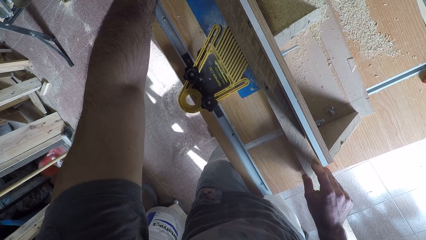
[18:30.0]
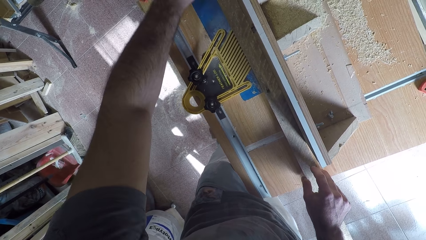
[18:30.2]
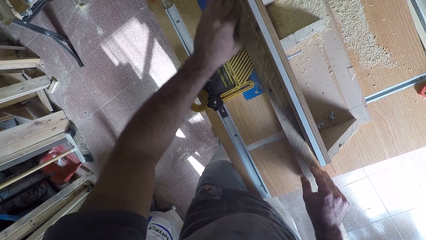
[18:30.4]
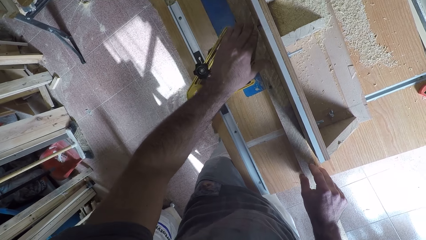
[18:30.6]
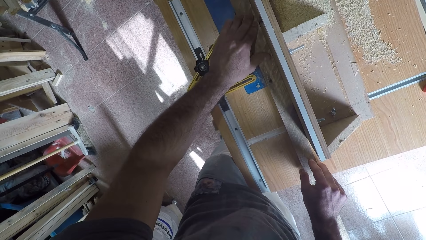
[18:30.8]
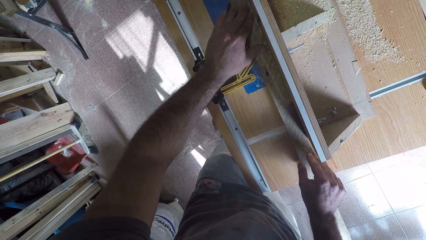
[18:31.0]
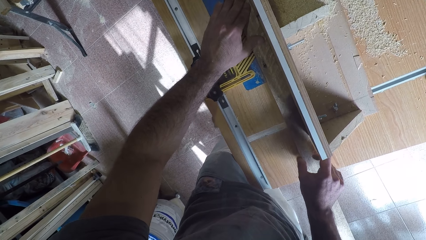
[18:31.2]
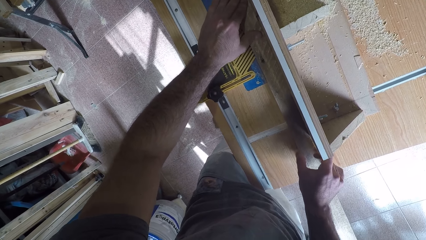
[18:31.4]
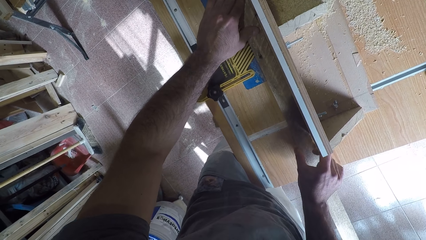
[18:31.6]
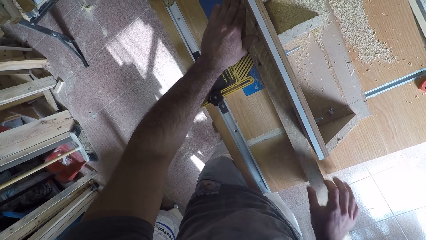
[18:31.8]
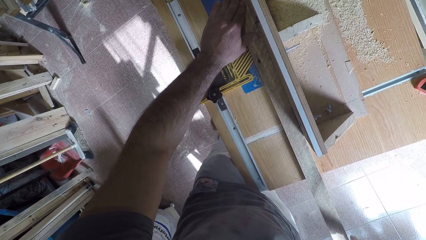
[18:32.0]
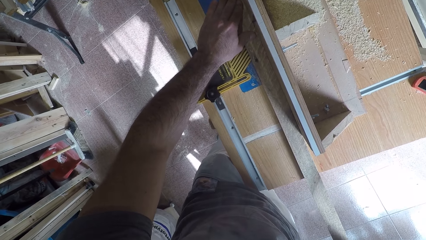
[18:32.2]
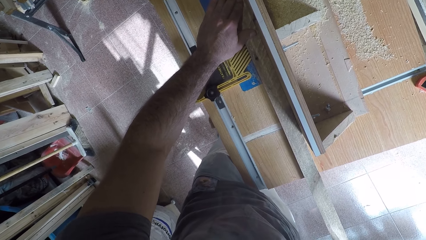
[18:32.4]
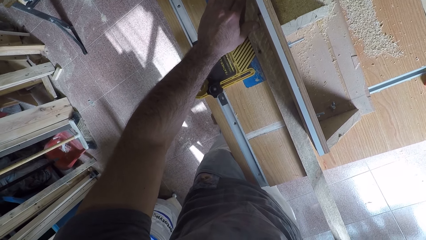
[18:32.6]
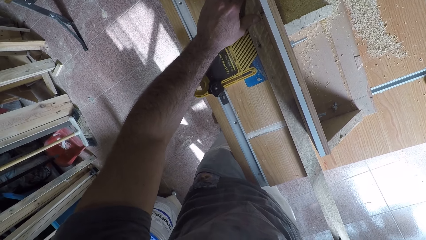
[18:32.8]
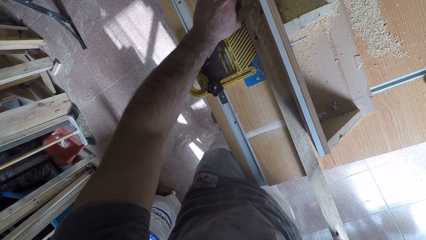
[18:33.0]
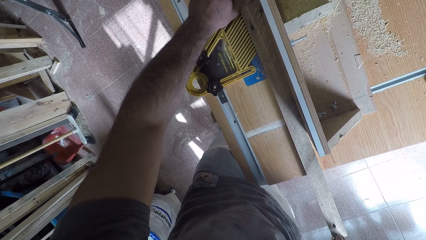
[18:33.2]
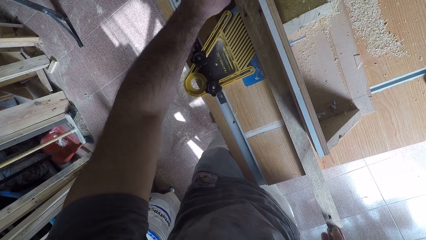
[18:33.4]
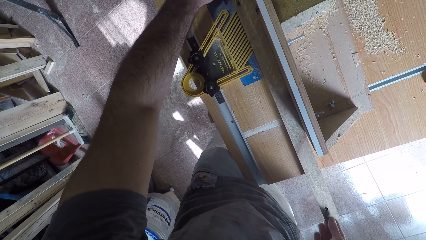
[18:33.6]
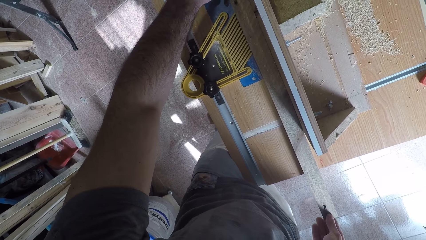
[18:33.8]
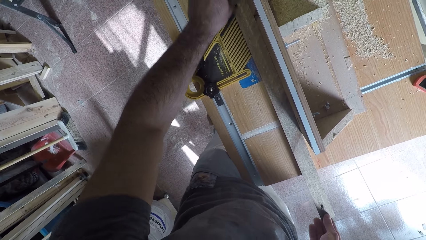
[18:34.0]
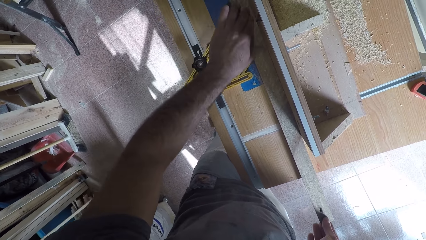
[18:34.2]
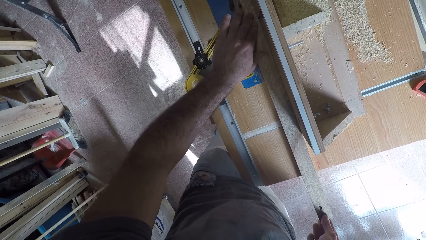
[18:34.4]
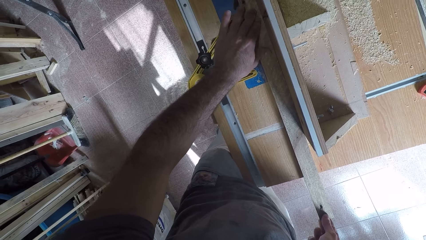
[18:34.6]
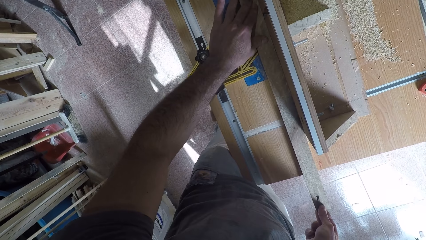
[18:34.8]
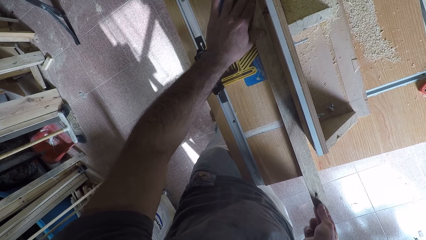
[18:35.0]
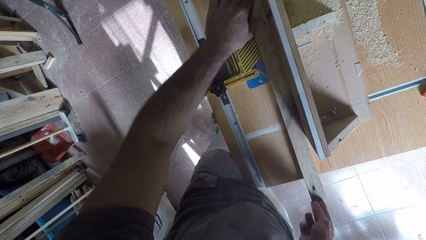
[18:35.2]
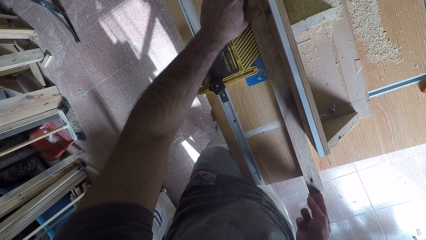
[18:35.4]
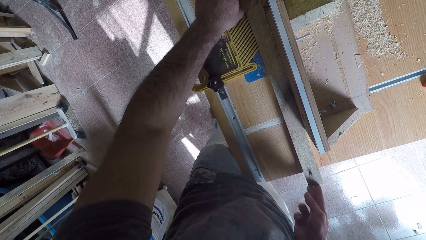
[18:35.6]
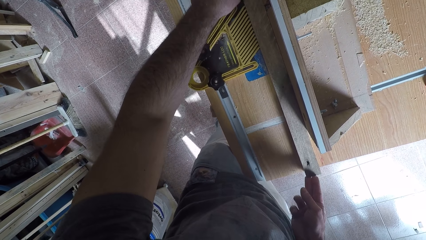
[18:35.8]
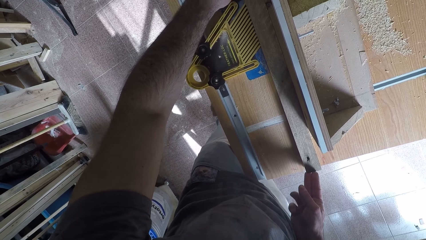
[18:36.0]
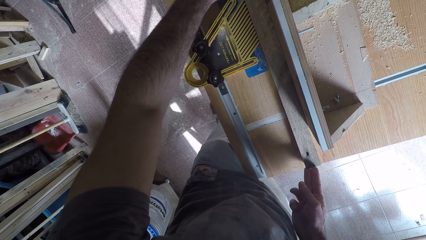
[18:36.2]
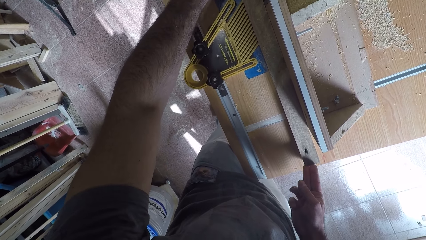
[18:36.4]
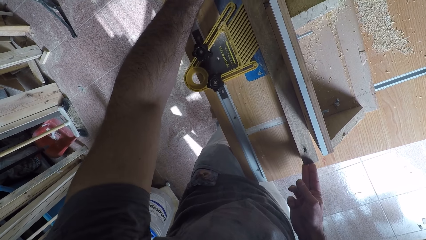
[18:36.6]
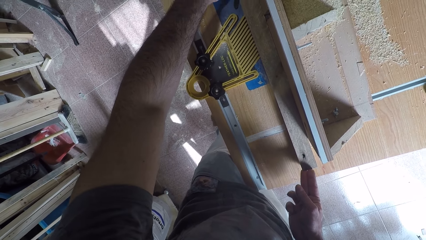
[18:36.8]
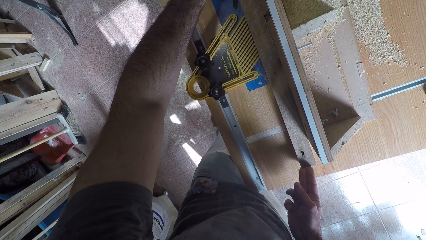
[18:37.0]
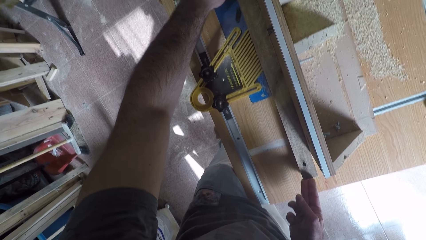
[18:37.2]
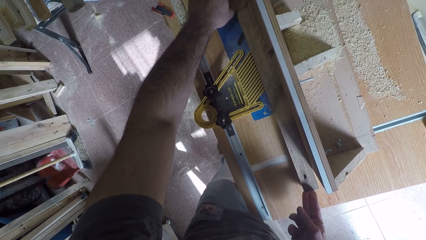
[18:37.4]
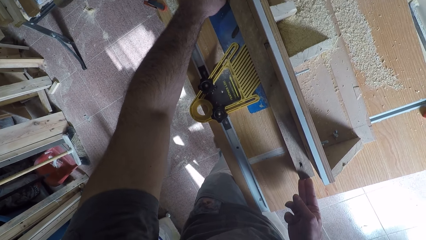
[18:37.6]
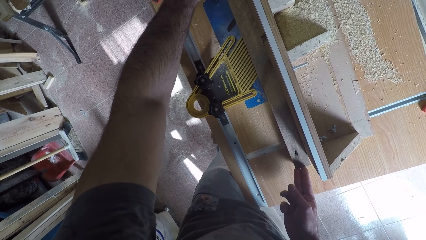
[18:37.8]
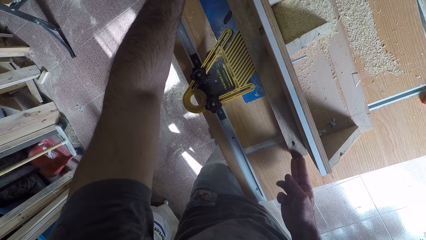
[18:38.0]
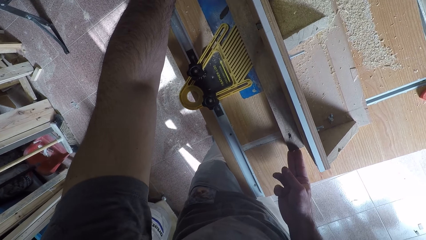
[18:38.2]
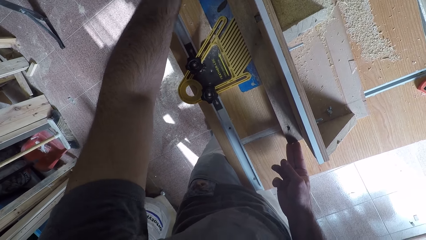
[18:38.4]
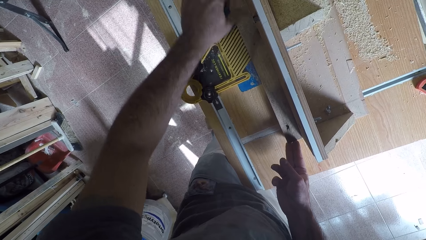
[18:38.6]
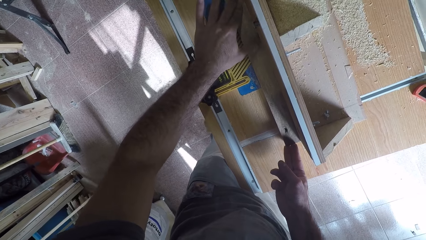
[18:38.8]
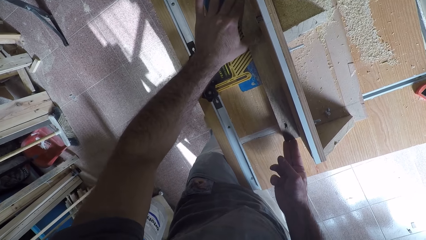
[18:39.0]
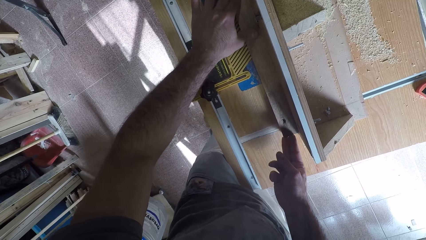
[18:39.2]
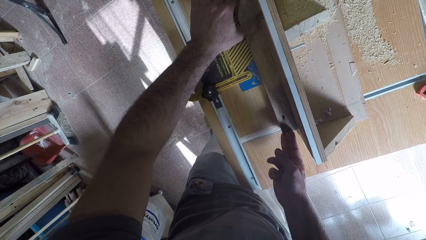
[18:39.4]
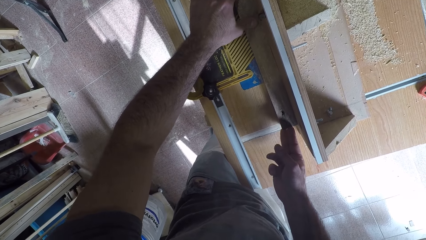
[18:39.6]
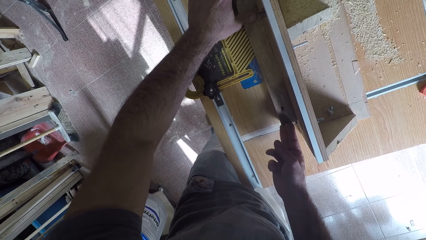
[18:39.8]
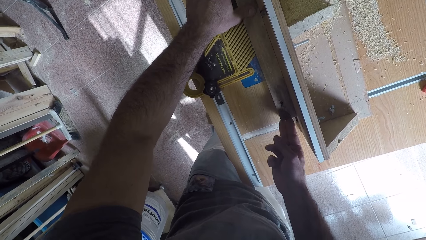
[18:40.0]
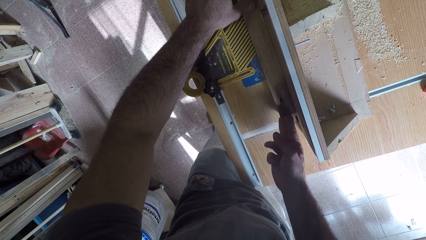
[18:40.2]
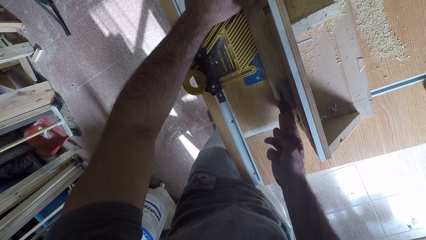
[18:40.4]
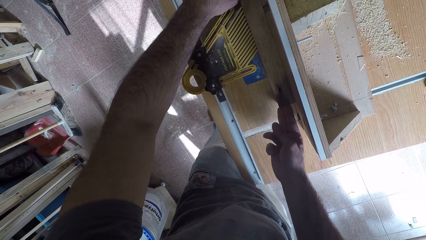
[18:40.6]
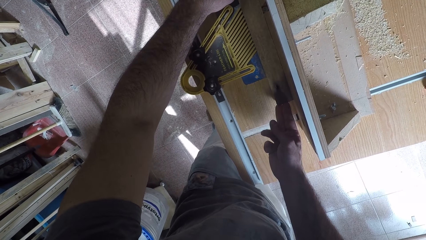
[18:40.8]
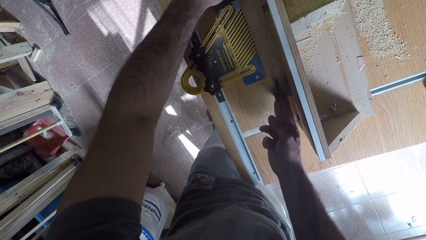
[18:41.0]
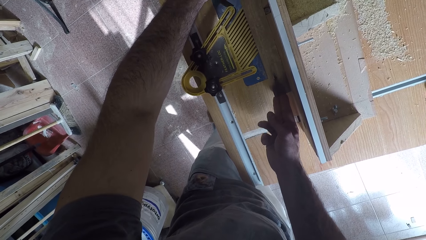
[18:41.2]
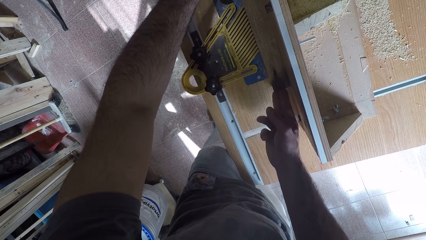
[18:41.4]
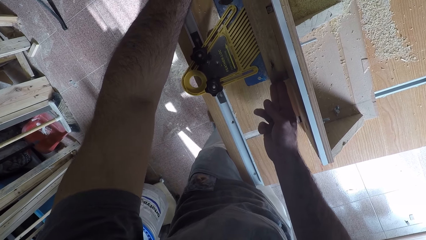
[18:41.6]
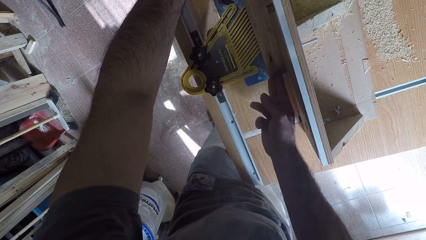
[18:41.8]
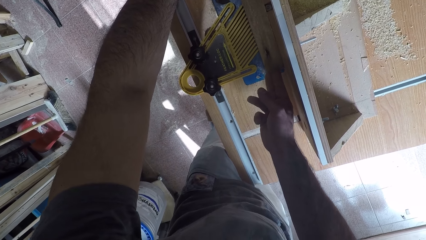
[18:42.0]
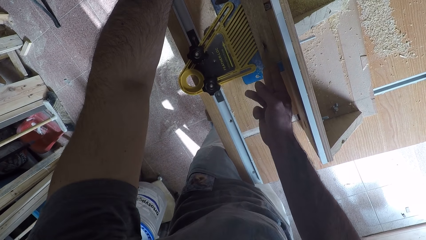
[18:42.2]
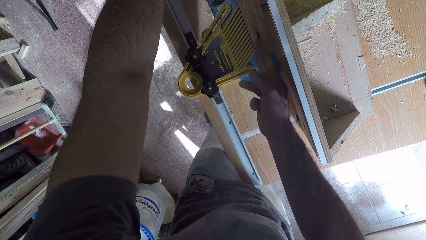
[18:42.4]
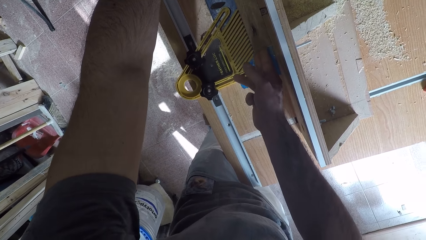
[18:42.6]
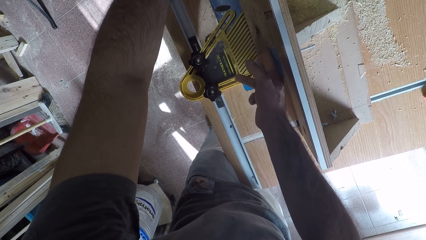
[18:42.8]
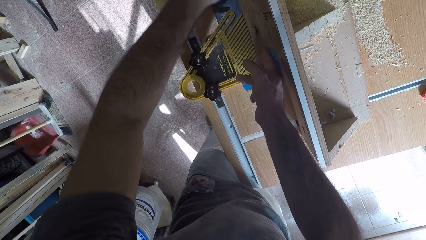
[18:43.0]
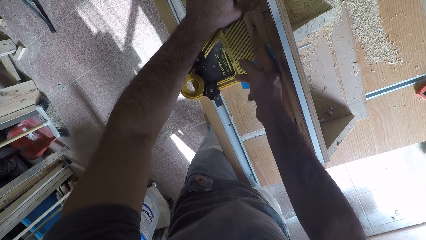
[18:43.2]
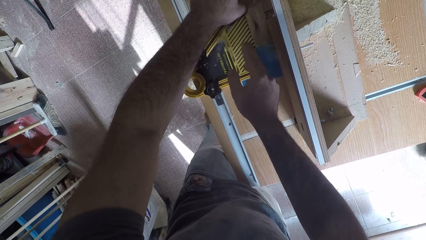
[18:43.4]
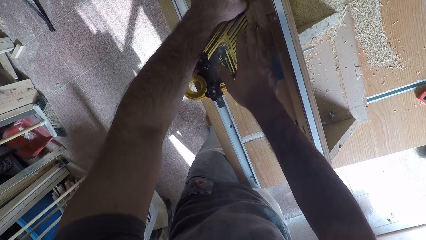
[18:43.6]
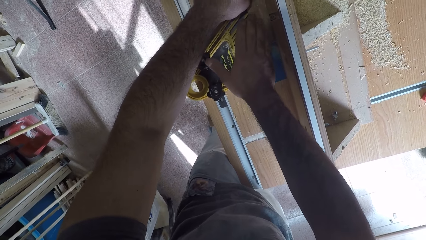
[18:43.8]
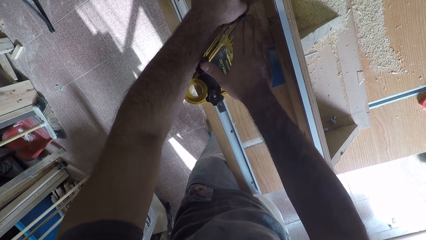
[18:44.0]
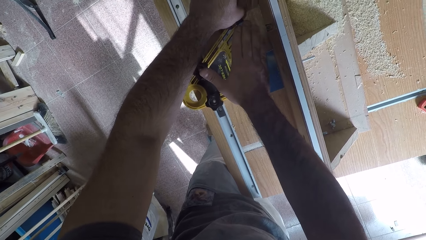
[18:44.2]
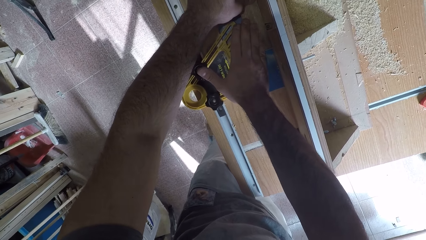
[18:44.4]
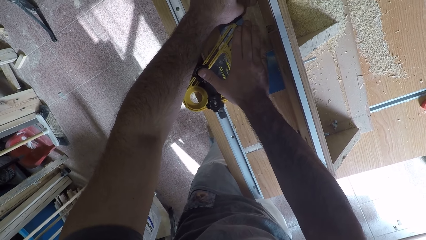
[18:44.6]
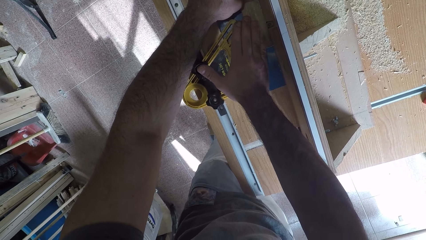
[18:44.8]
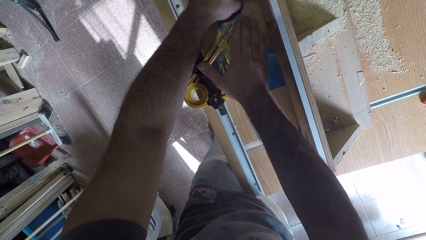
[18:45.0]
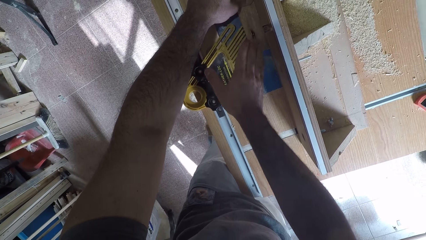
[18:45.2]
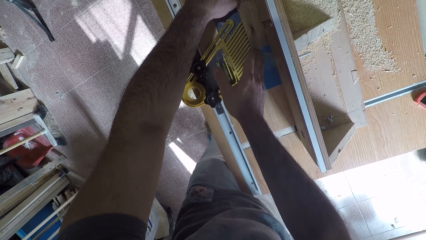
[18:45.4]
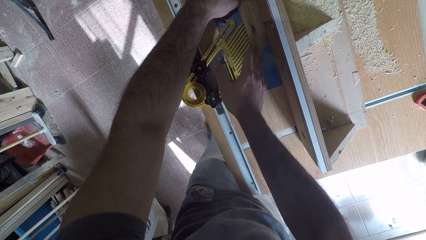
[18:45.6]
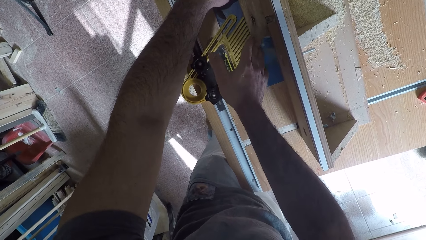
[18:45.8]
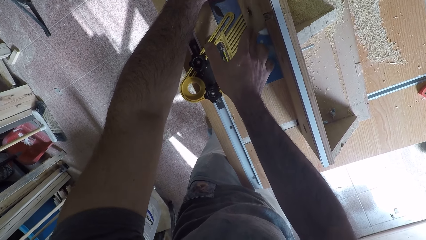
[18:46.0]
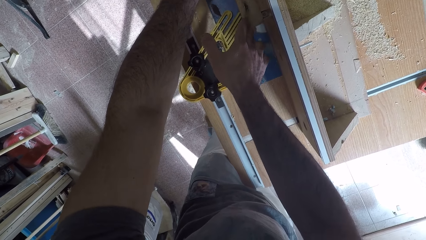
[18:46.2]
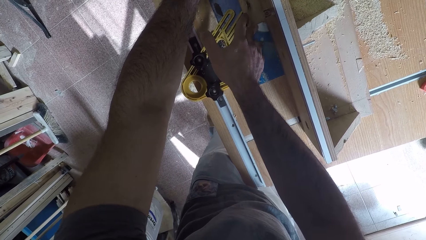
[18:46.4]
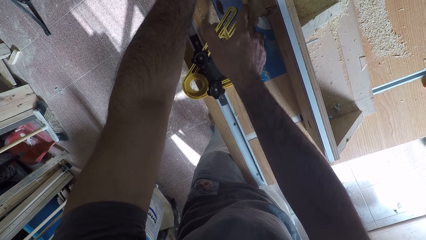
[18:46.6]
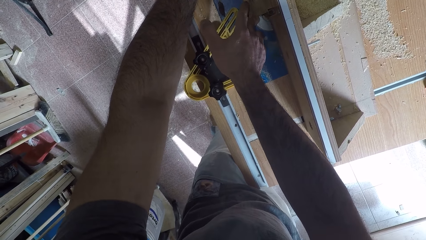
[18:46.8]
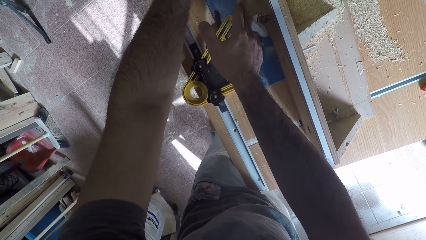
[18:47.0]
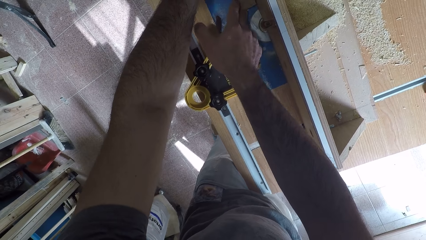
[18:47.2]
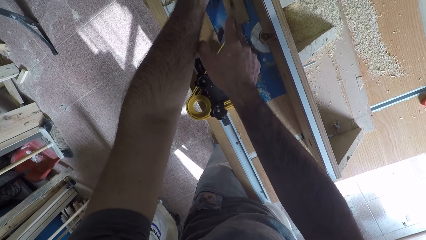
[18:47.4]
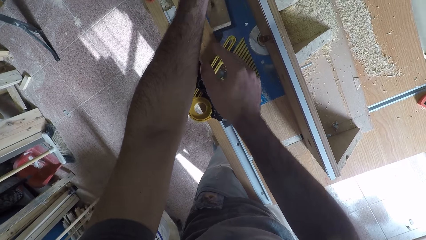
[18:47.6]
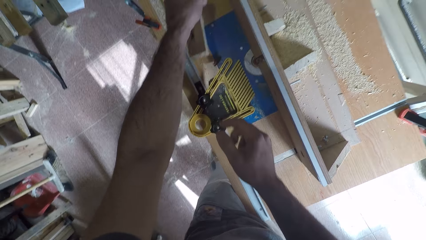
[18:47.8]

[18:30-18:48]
The camera wearer moves his hand on the timber. He curves the timber. He moves his hand on the timber. He curves the timber. He moves his hand on the timber. He adjusts the wood with his right hand. He curves the timber. He moves his hand on the timber. He curves the timber. He moves his hand on the timber. He curves the timber.
